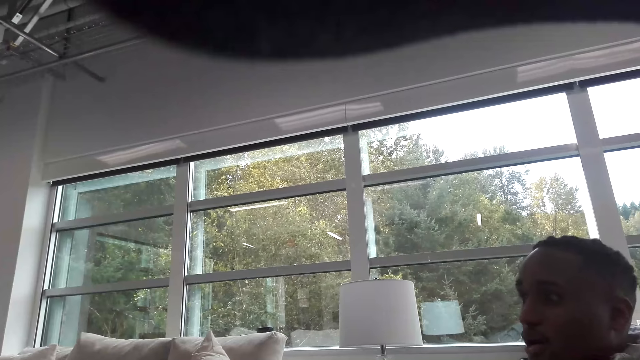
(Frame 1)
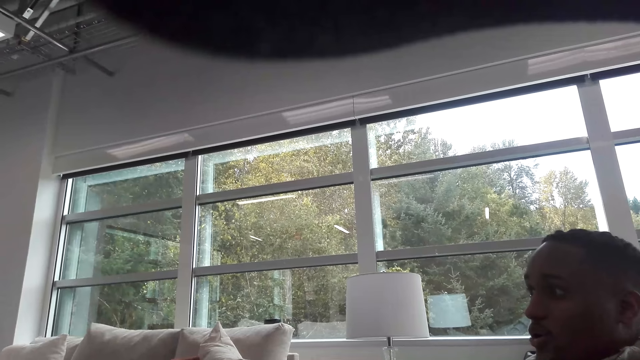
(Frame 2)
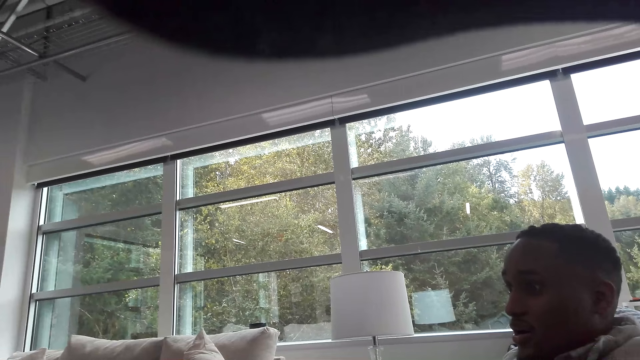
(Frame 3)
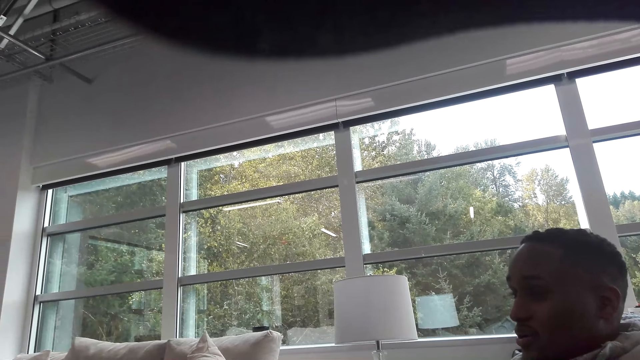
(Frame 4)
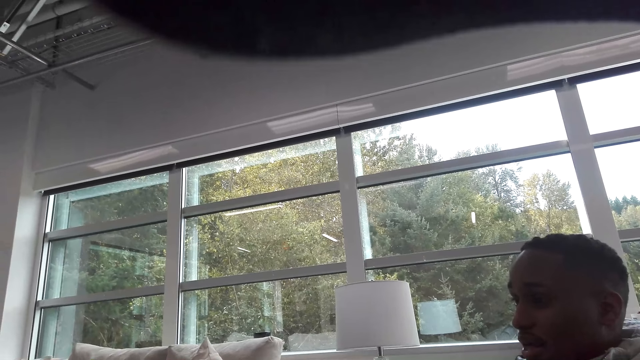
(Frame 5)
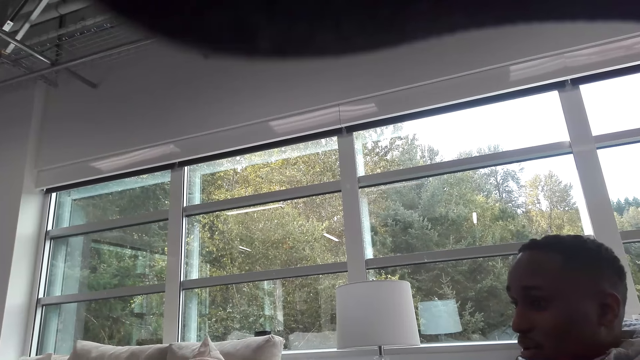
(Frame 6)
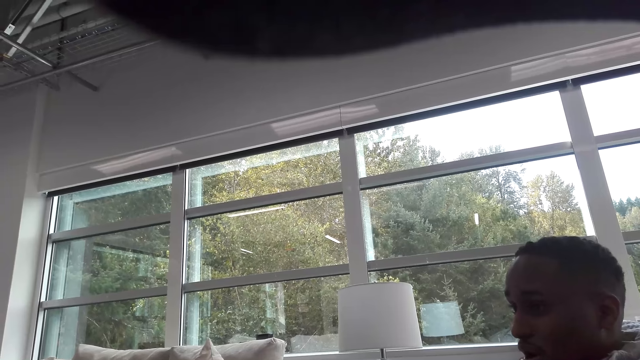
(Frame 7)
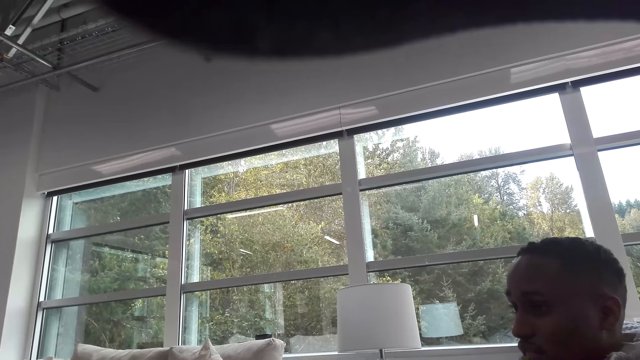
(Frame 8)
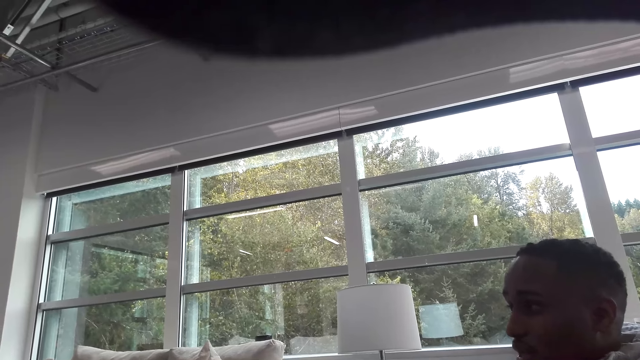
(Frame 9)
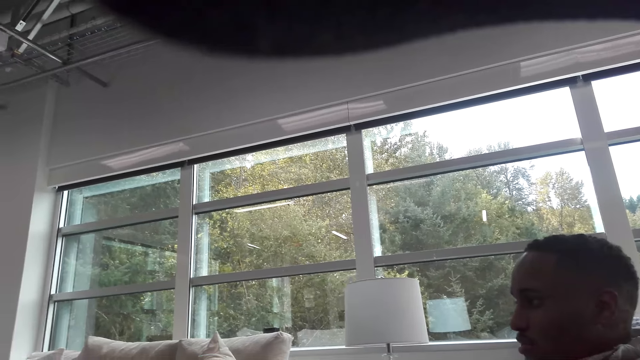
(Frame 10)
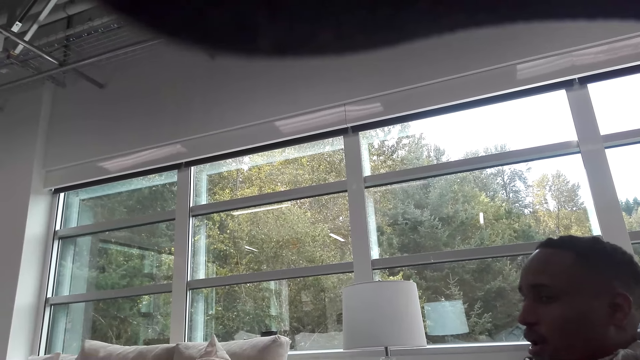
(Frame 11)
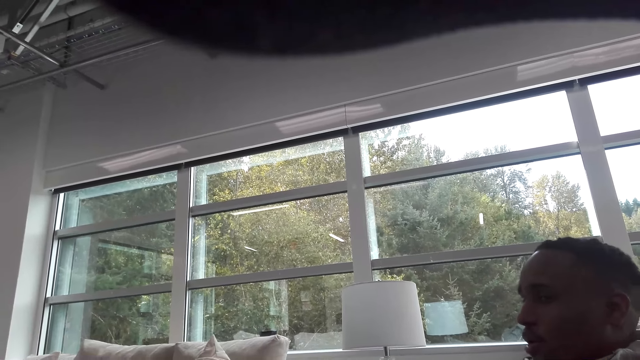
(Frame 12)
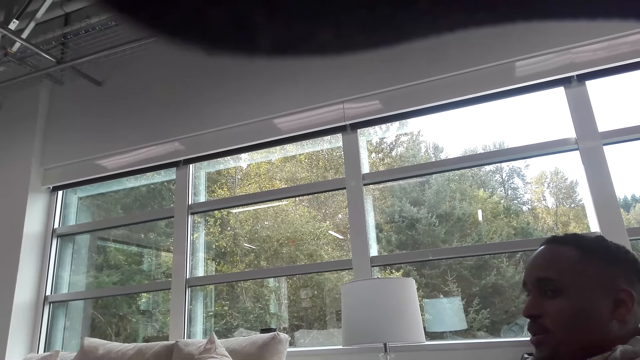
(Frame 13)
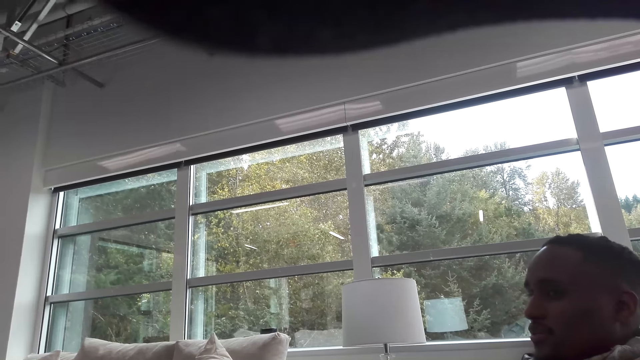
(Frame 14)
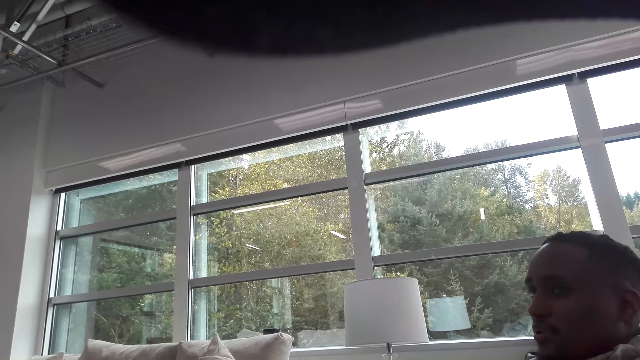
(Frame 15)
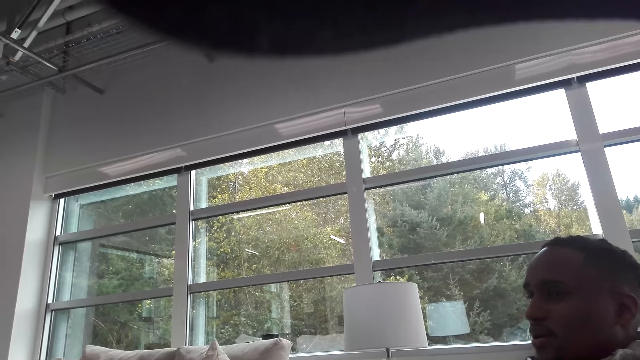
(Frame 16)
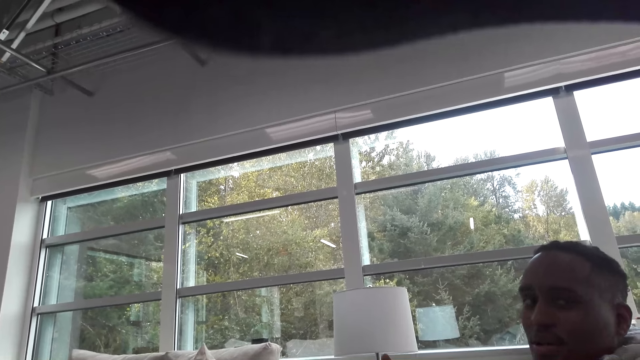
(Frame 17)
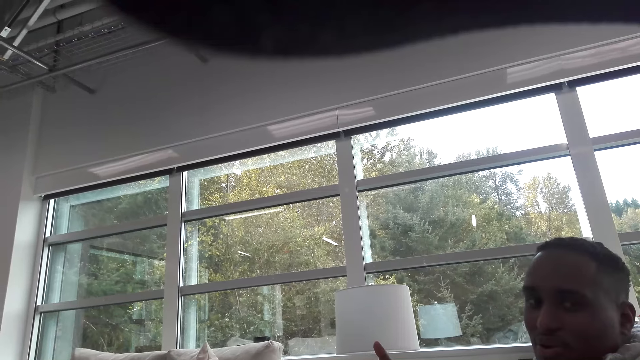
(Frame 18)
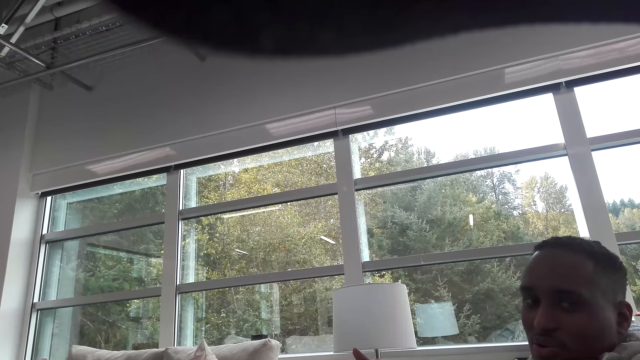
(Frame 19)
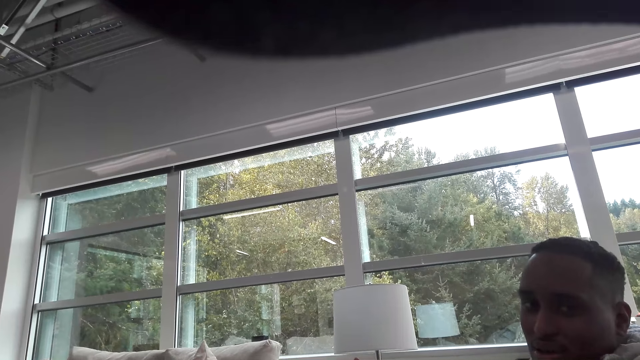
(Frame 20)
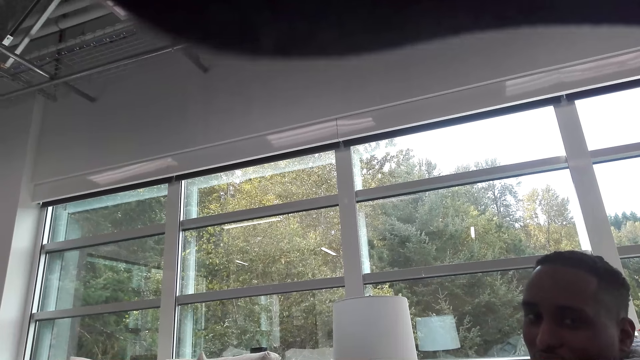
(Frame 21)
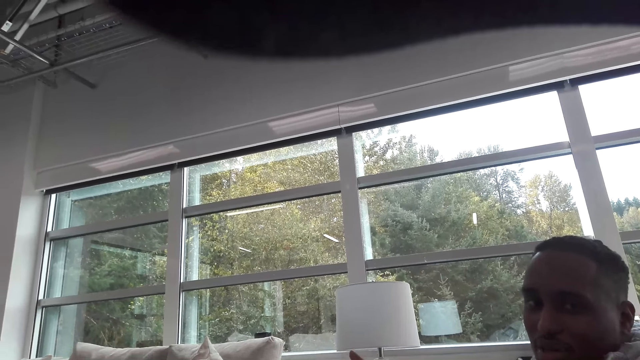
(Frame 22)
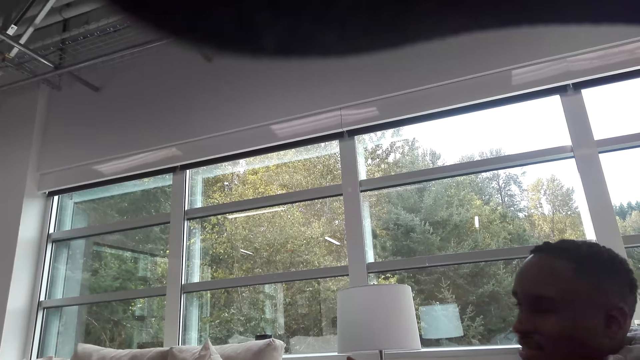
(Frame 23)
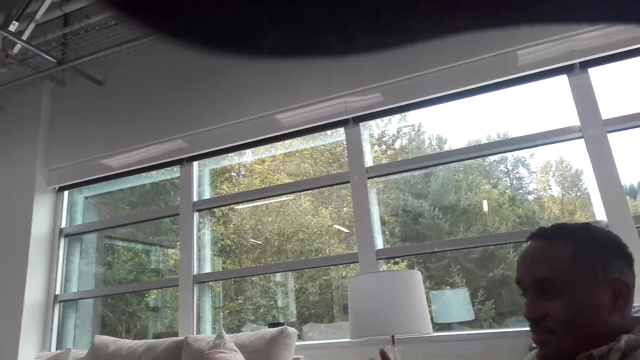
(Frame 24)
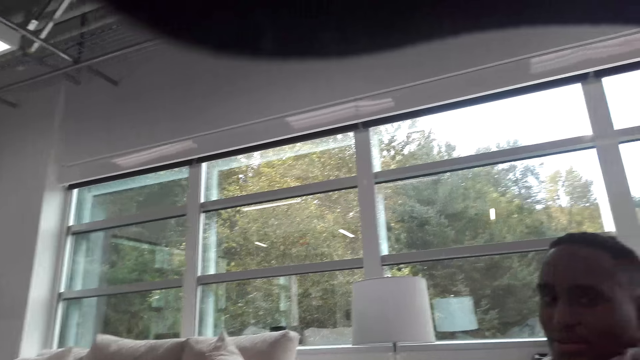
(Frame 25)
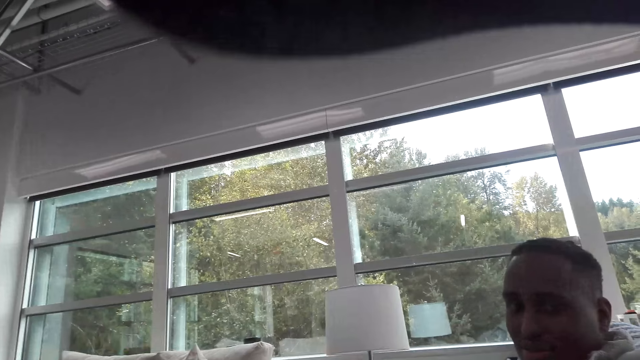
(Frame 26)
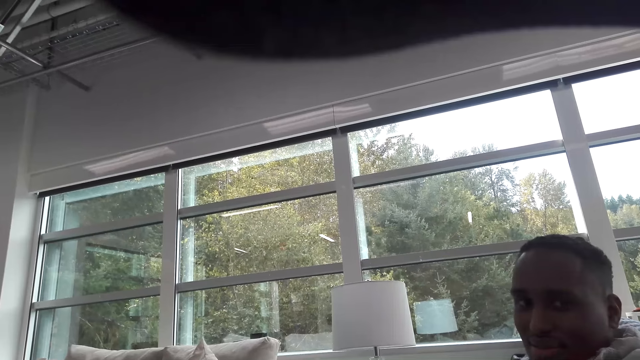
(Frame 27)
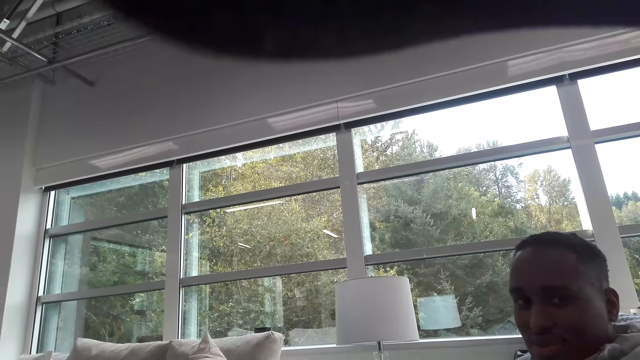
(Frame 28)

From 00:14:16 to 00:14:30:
A man talks with the camera wearer. The camera wearer talks with the man.

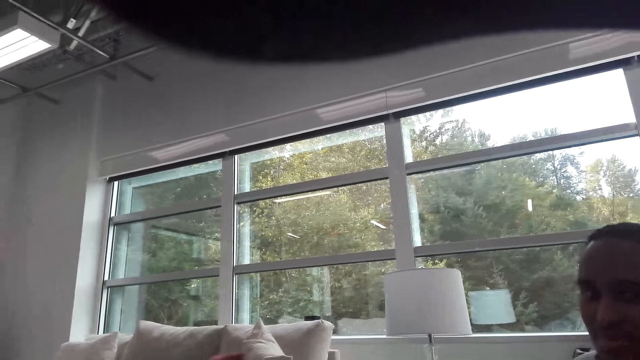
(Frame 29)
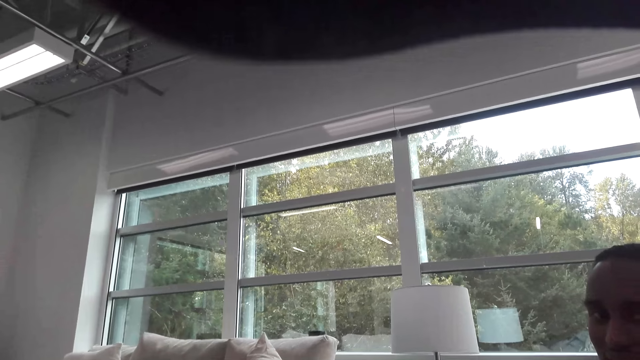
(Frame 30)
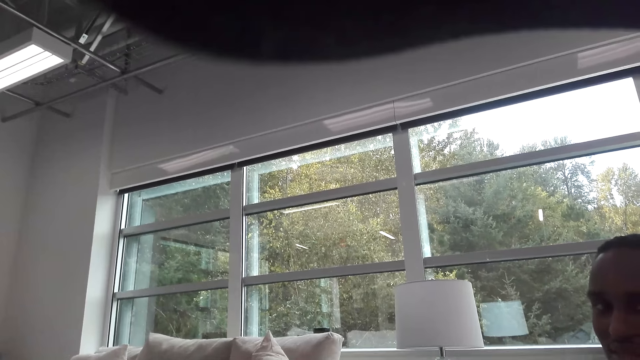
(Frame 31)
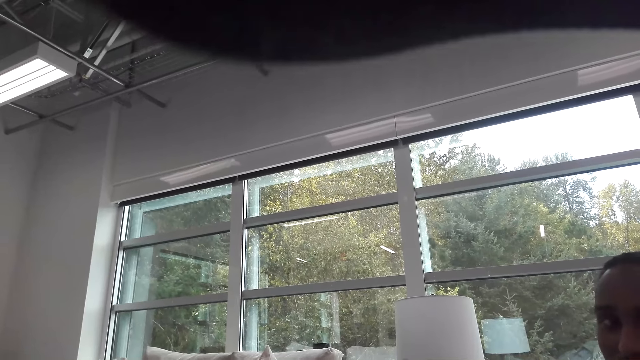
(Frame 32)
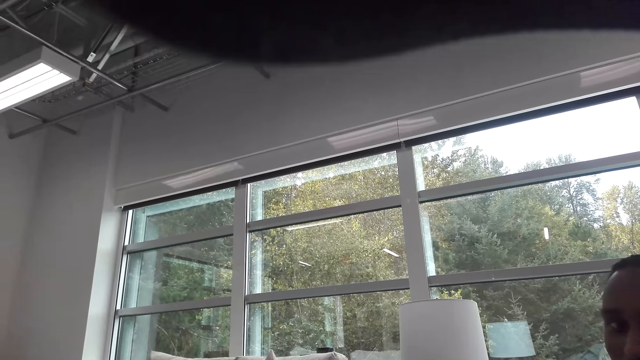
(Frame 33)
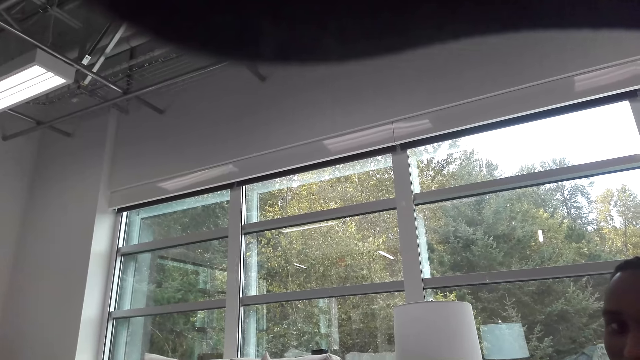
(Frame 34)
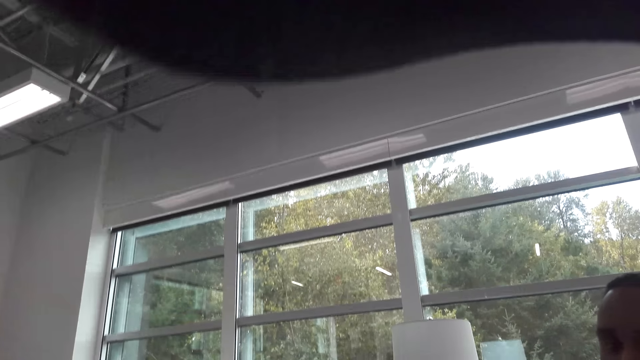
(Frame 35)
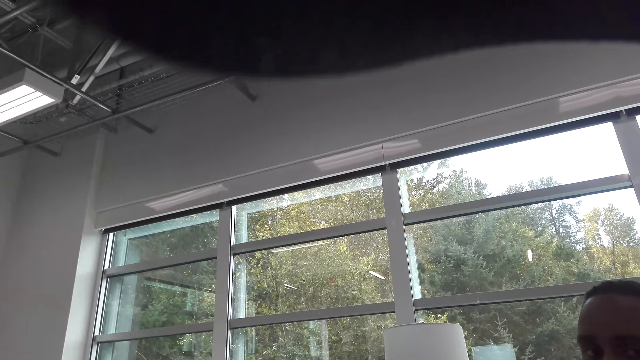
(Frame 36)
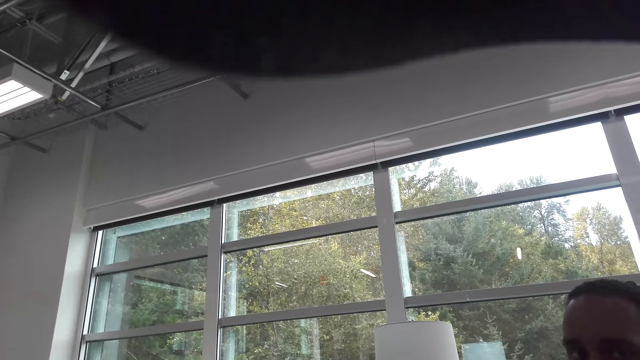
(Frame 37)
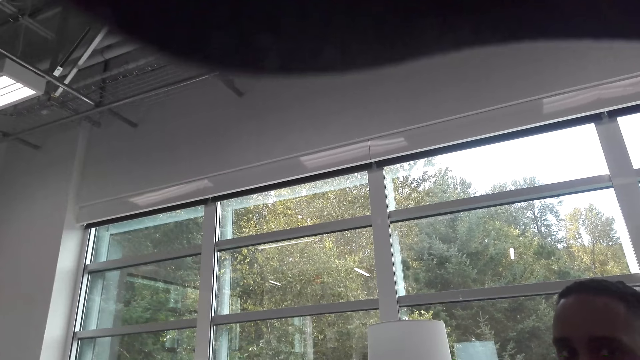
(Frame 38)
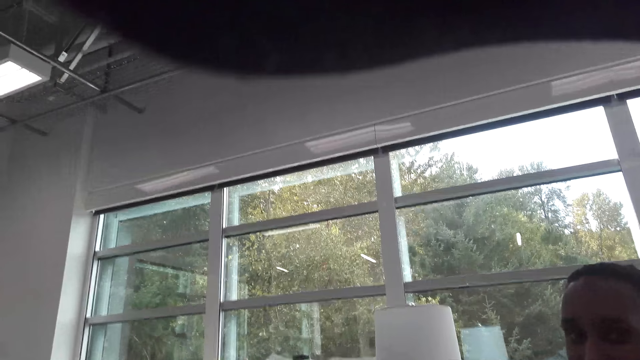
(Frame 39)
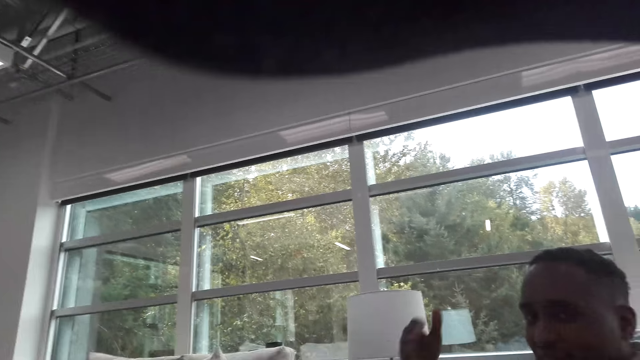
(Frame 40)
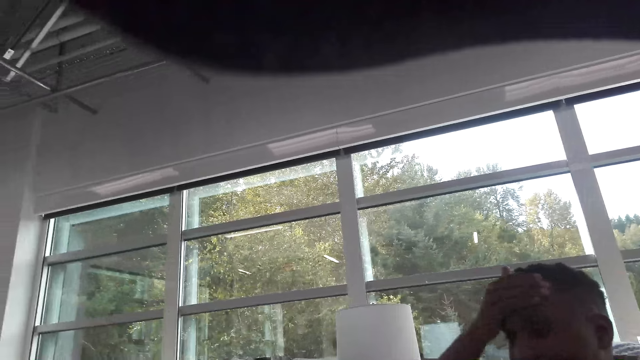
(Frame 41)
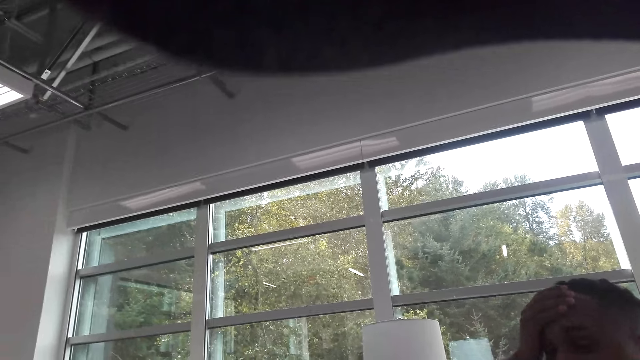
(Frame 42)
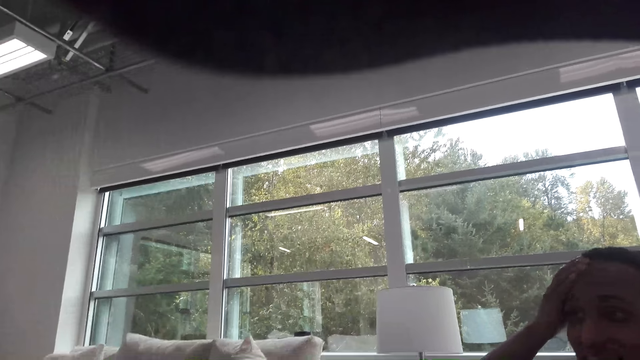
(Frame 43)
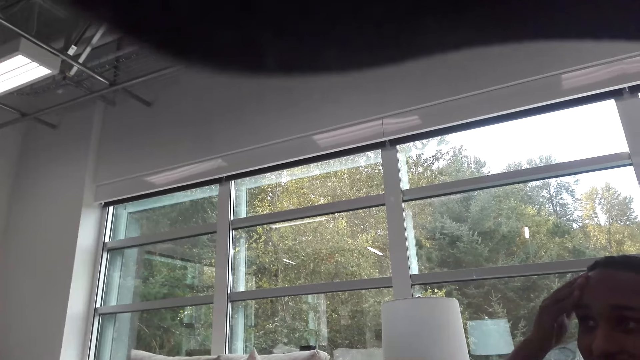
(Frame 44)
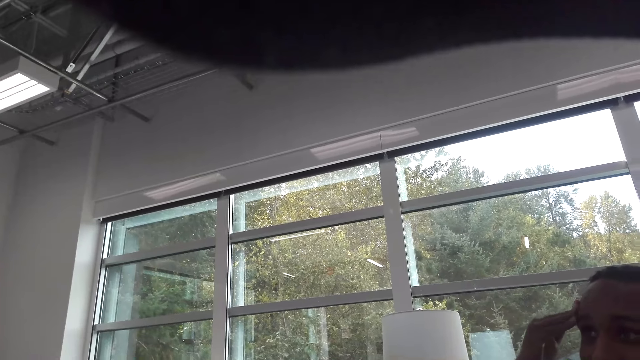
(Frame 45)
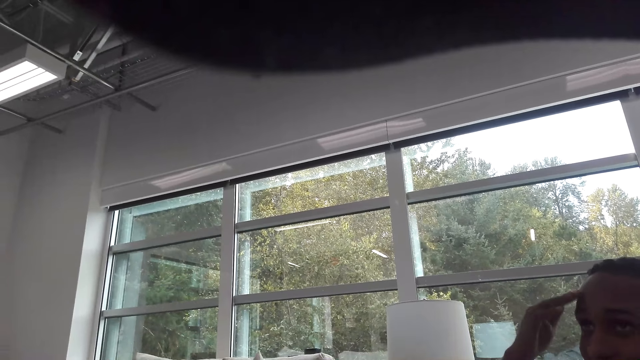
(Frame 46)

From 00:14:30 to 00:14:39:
A man talks with the camera wearer. The man touches his head.
